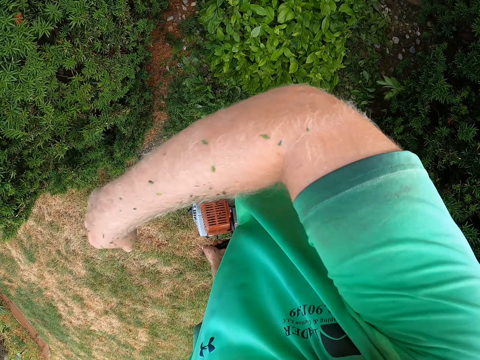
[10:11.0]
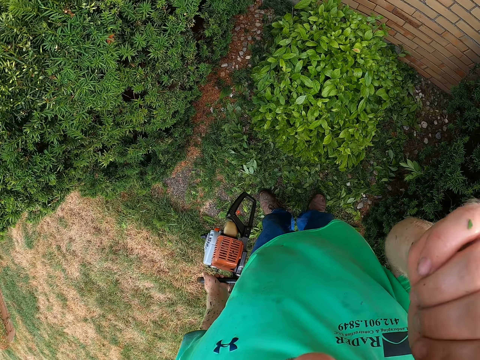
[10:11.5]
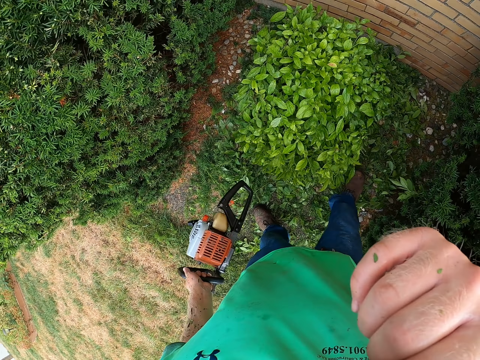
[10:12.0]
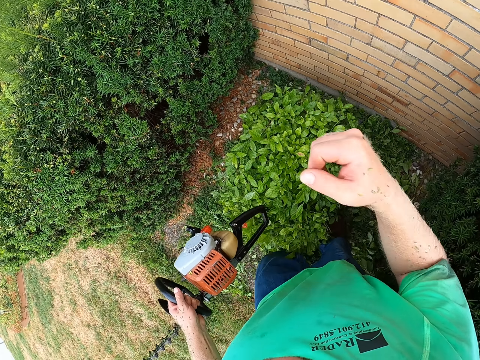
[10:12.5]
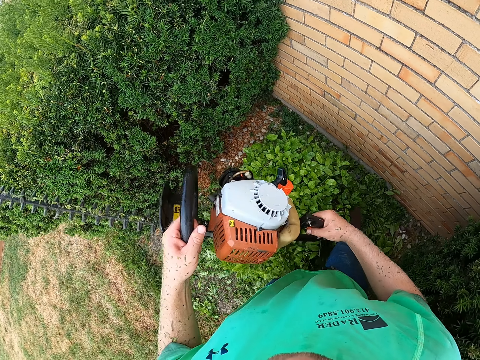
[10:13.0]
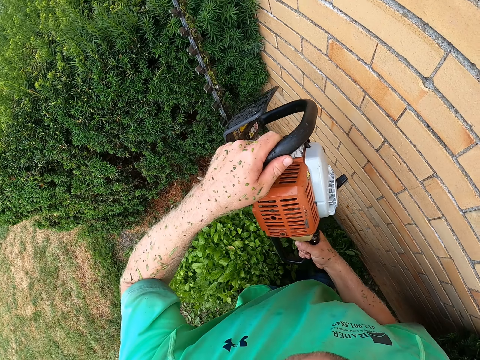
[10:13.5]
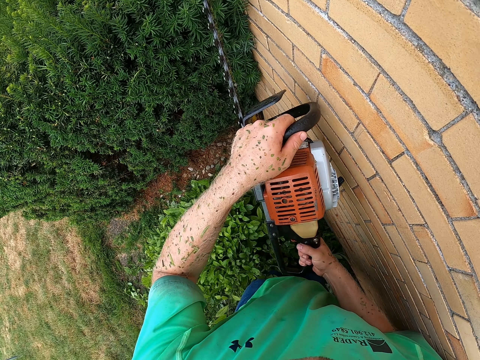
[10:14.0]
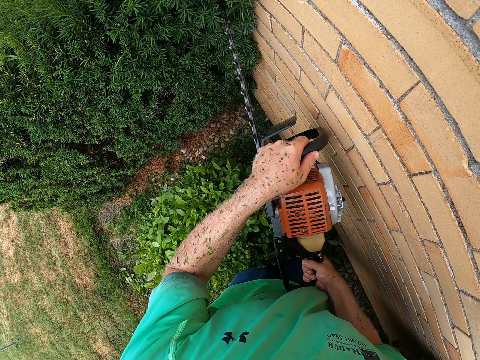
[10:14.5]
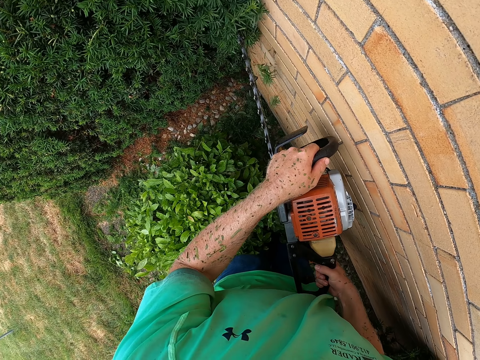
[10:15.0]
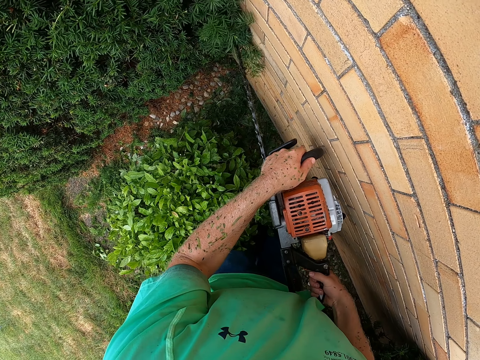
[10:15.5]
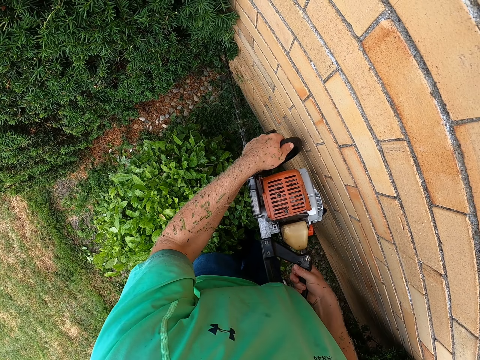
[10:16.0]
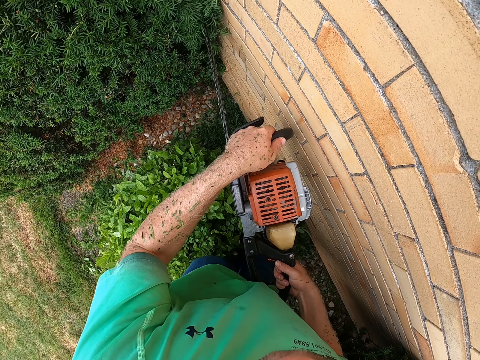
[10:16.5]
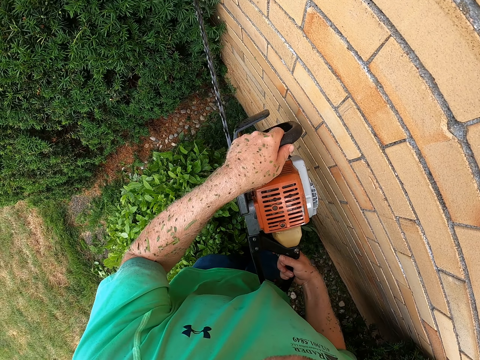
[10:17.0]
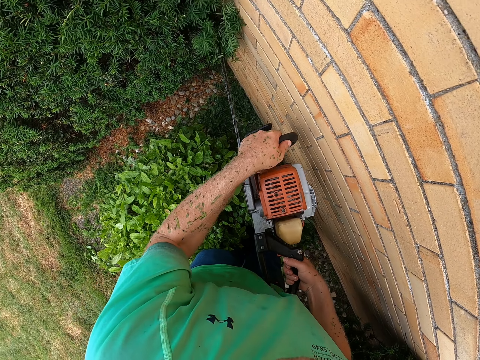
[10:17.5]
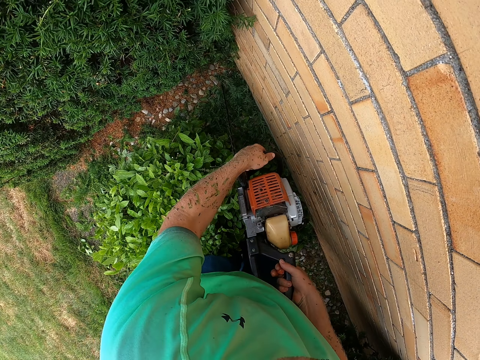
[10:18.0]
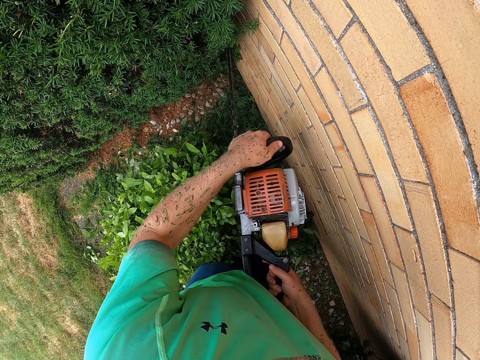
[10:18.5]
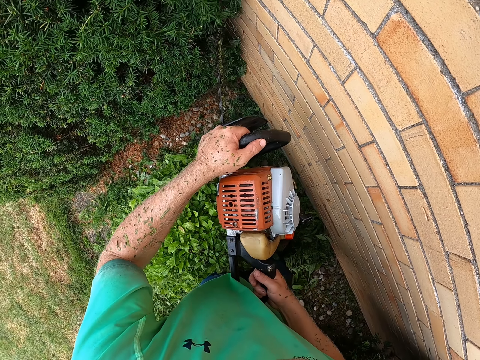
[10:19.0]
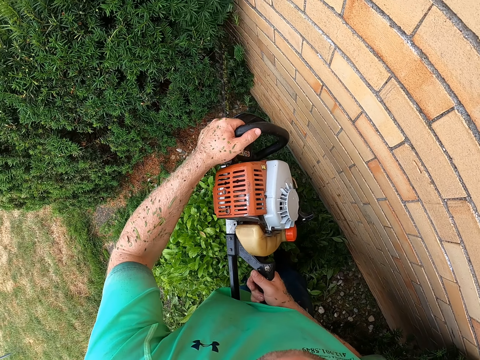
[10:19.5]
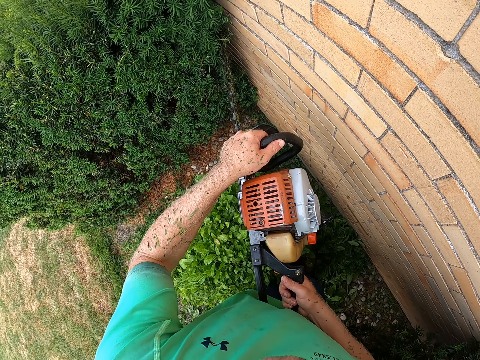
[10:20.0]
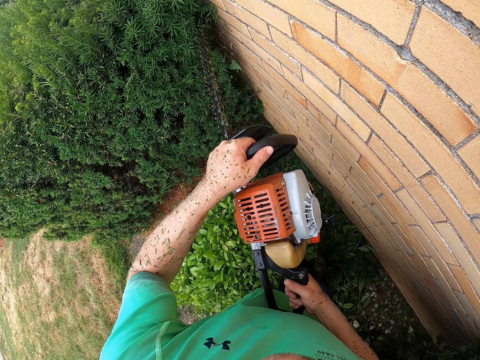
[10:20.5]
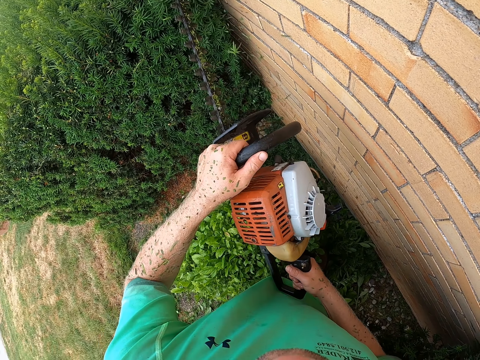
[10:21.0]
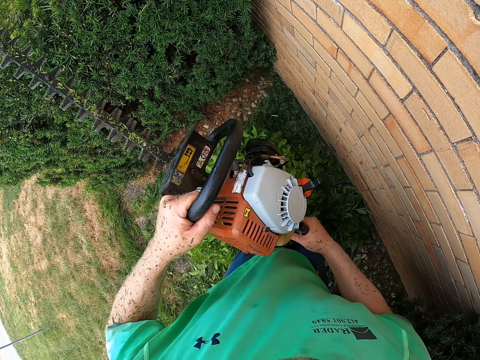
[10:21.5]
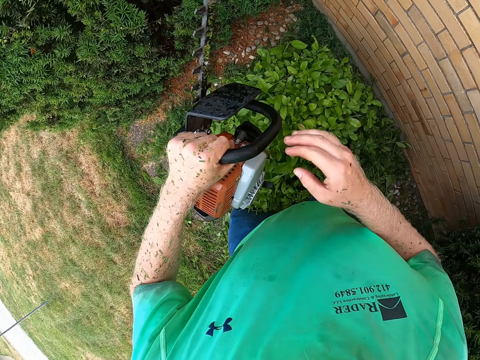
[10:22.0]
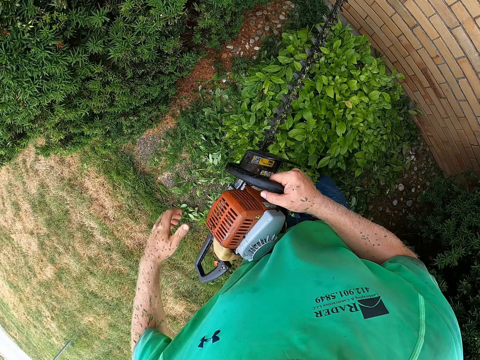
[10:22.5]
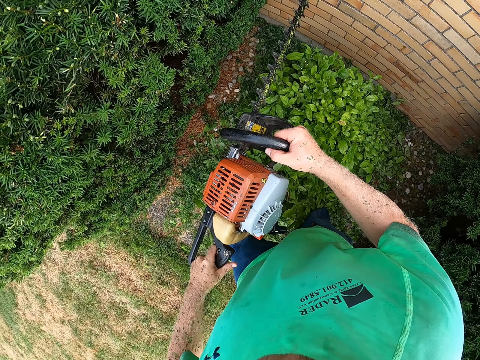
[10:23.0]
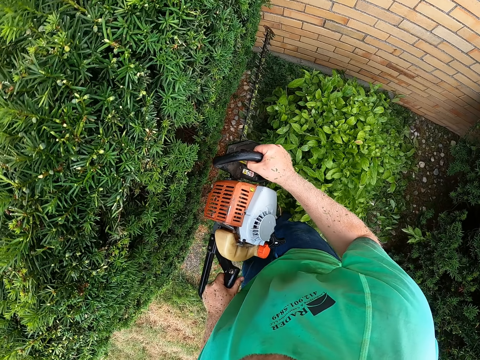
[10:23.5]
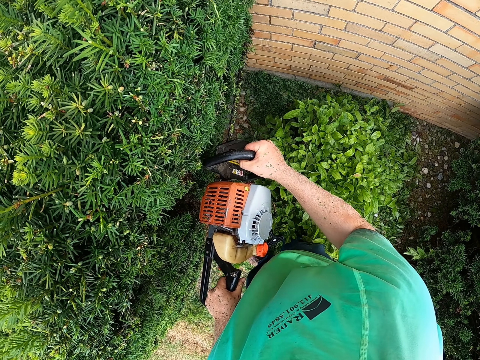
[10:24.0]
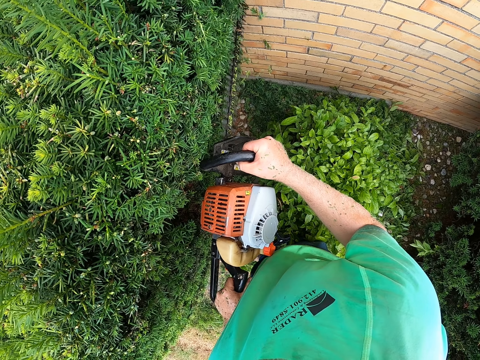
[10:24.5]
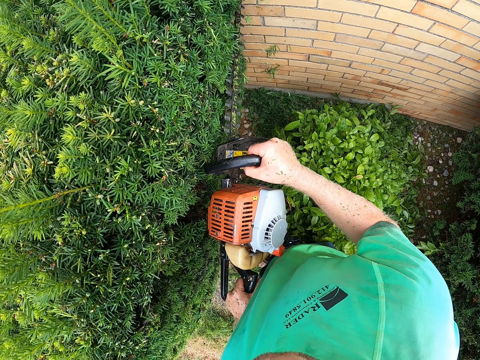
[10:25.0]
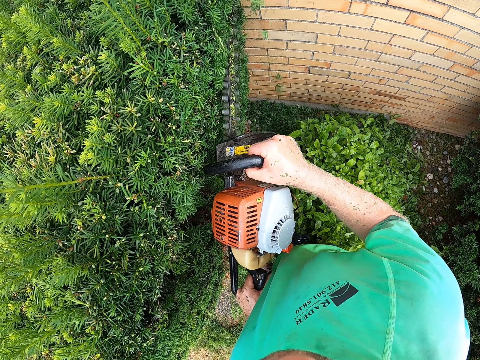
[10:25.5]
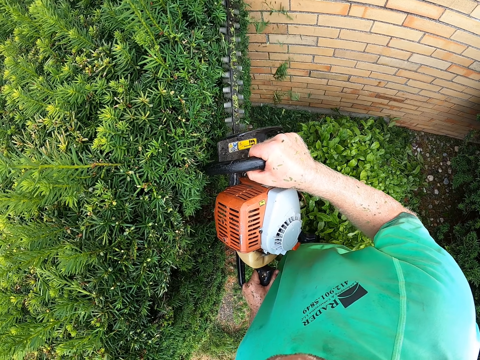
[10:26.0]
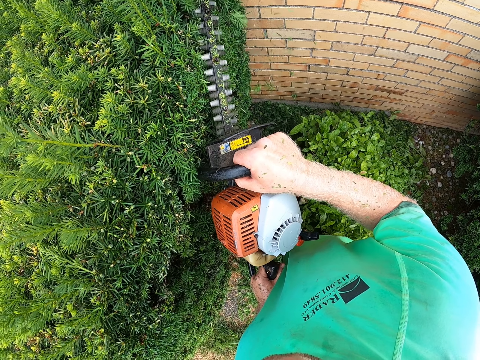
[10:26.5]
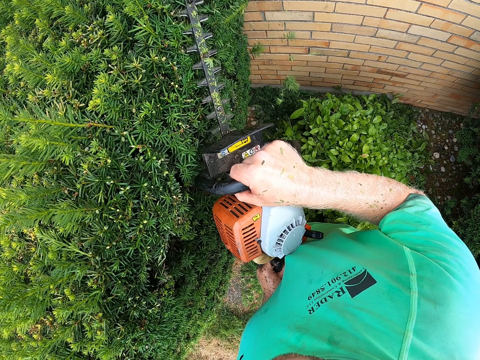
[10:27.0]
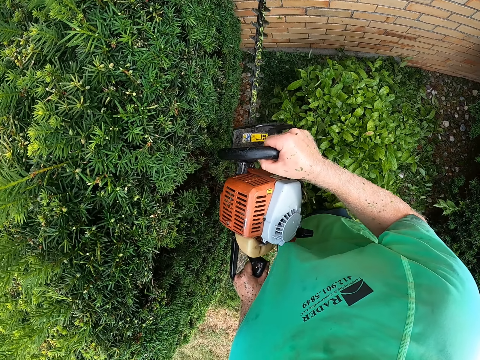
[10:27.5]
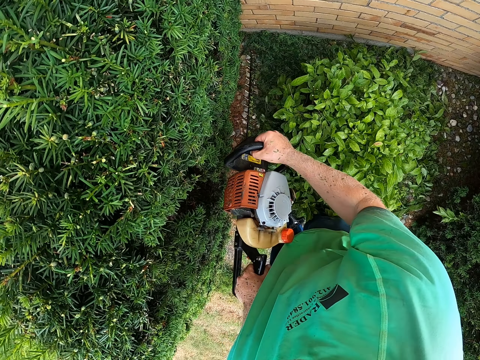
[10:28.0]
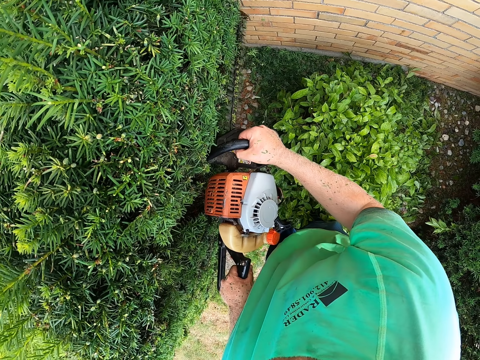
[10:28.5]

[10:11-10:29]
The camera wearer wipes his face with his right arm or shoulder. He itches his face with his right hand. He holds a hedge trimmer with both hands. He trims the hedge with the electric hedge trimmer in both hands. He adjusts the hedge trimmer with both hands. He trims the hedge with the hedge trimmer in both hands.

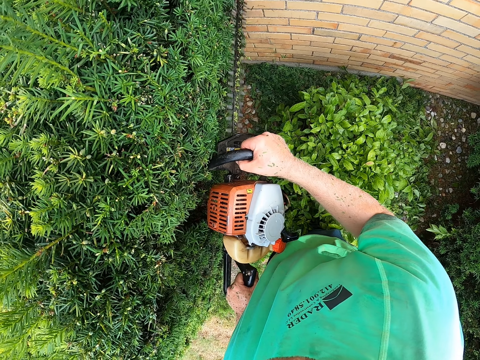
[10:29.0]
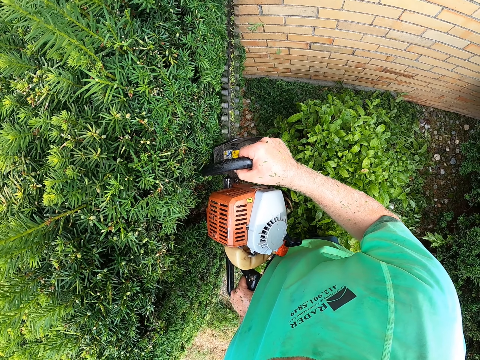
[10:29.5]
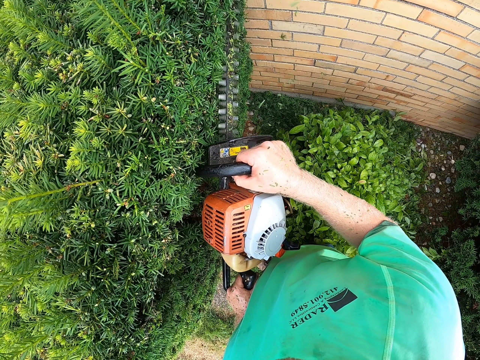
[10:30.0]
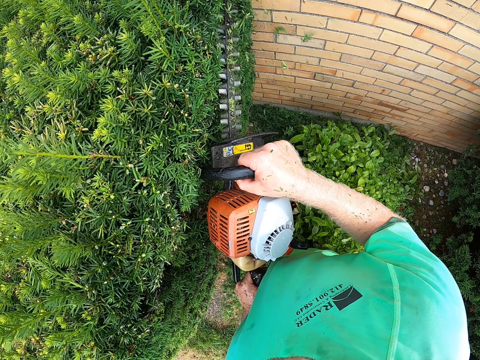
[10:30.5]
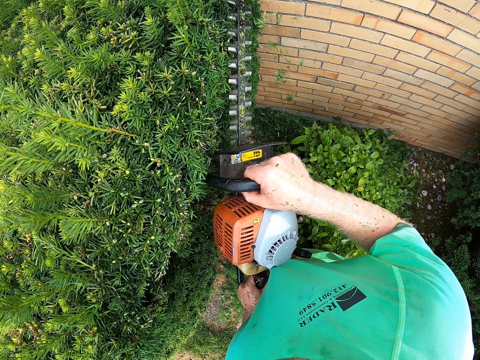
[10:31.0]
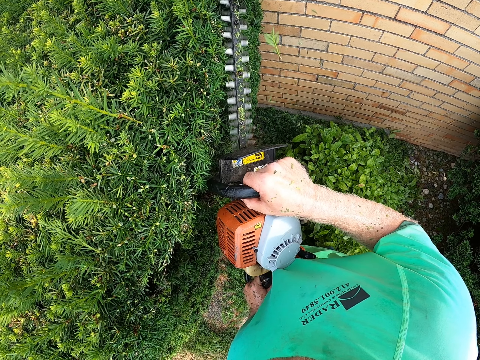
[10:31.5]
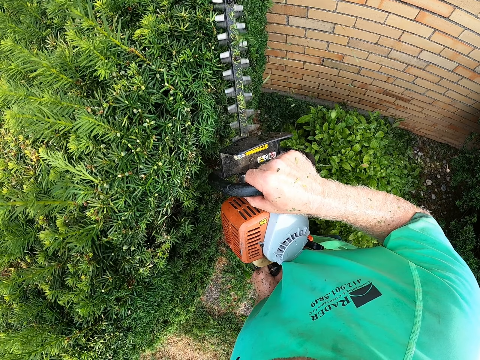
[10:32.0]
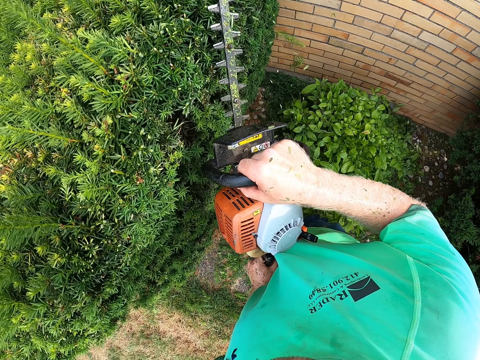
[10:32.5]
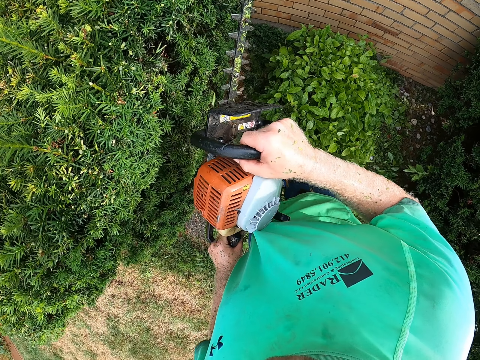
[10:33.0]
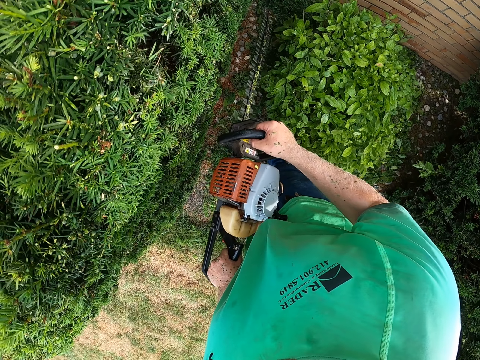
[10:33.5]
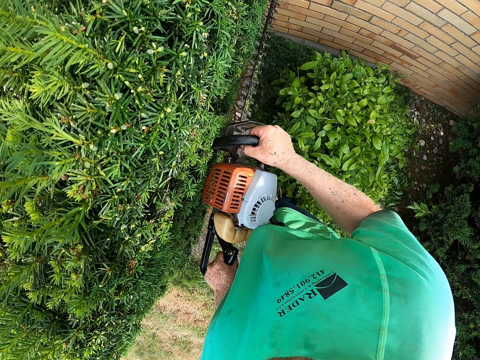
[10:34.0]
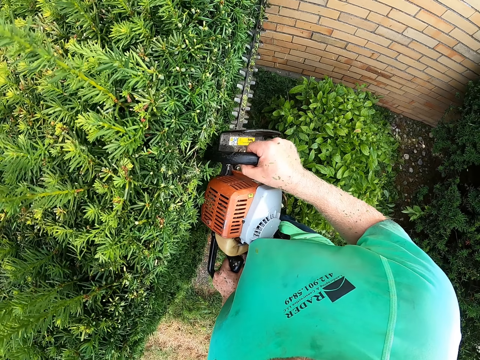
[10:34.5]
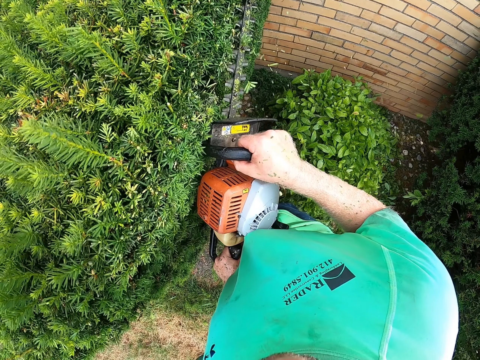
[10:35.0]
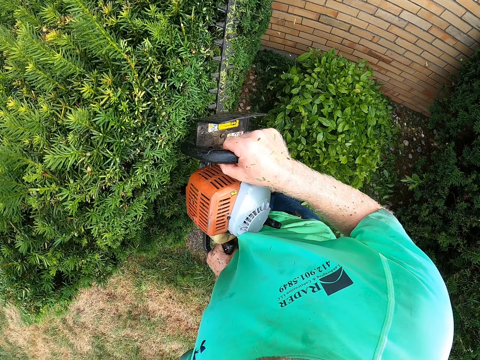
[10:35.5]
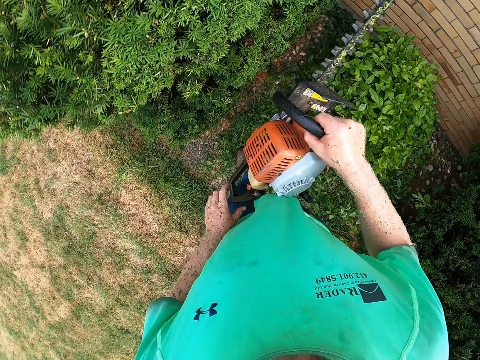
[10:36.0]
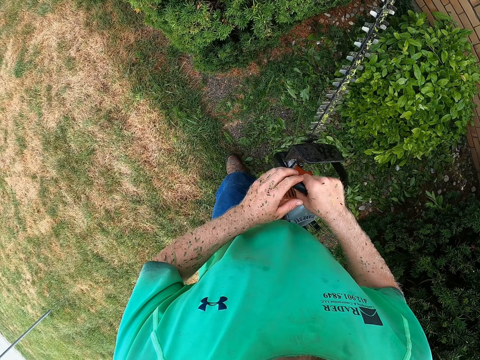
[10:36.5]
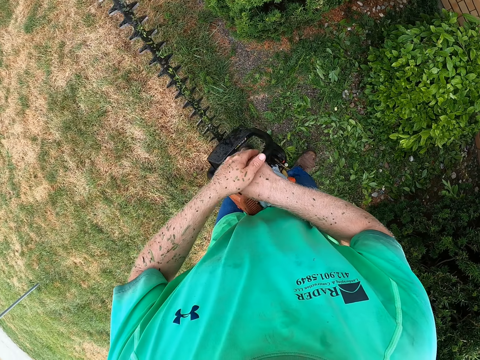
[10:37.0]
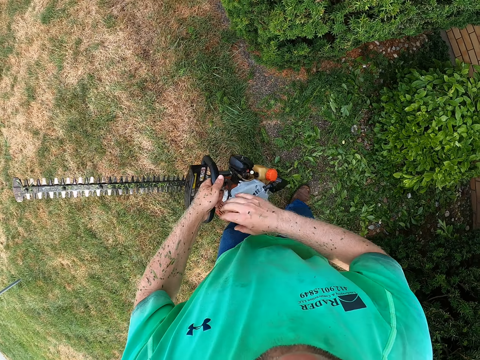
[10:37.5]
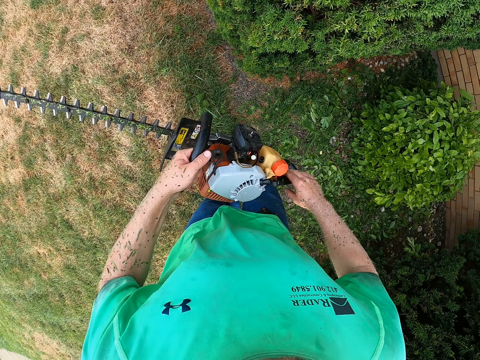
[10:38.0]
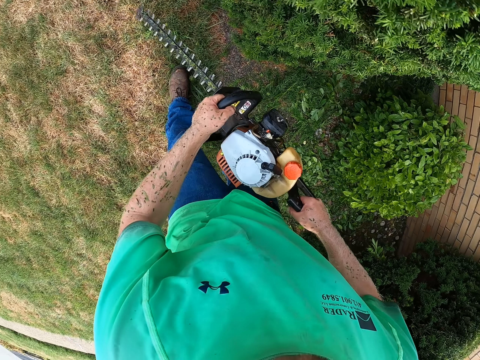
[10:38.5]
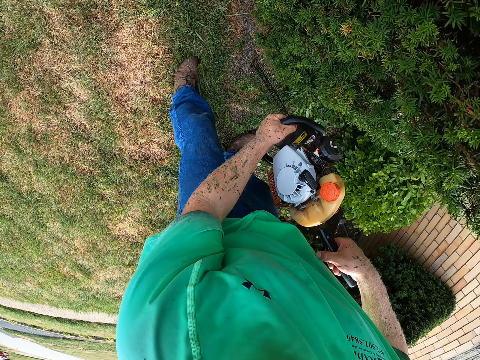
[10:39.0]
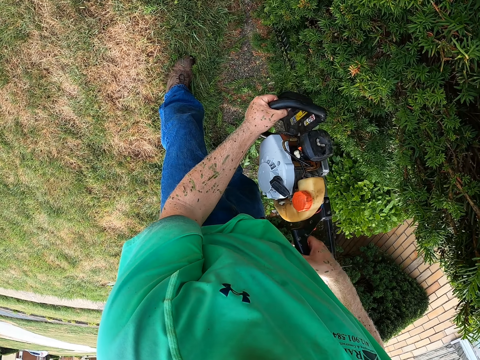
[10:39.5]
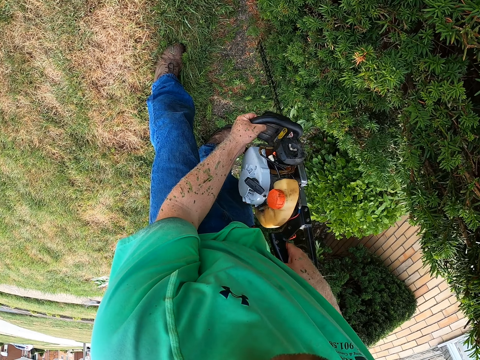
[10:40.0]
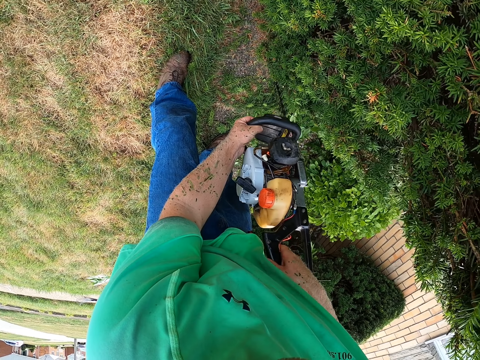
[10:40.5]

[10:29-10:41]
The camera wearer holds the hedge trimmer with his right hand. He holds the hedge trimmer with both hands. He changes the position he holds the hedge trimmer. He trims the hedge with the electric hedge trimmer in both hands.
